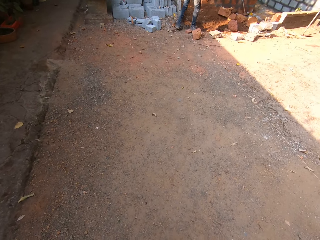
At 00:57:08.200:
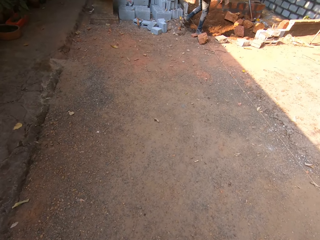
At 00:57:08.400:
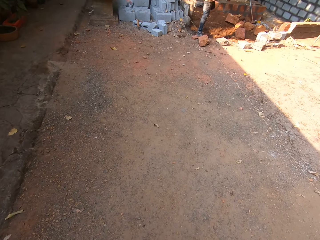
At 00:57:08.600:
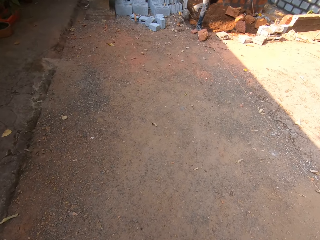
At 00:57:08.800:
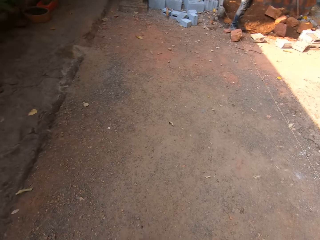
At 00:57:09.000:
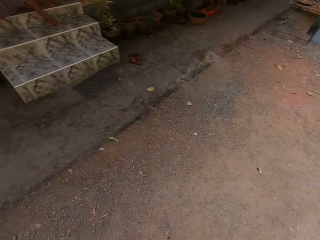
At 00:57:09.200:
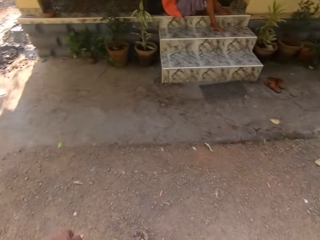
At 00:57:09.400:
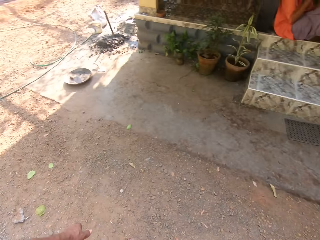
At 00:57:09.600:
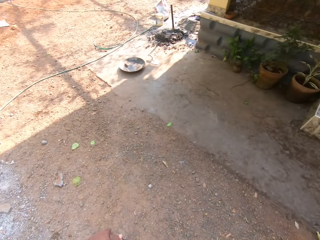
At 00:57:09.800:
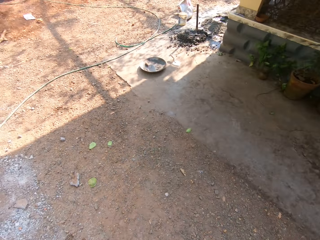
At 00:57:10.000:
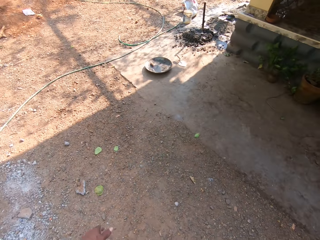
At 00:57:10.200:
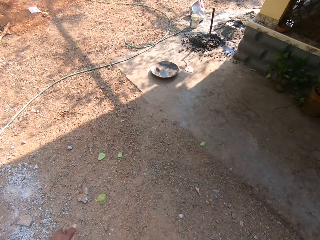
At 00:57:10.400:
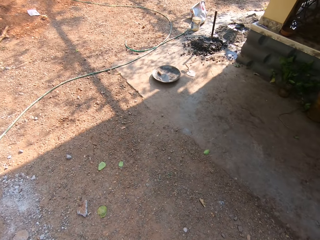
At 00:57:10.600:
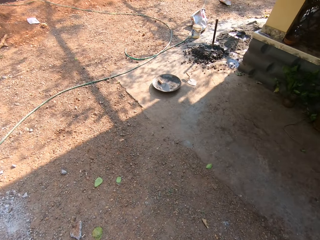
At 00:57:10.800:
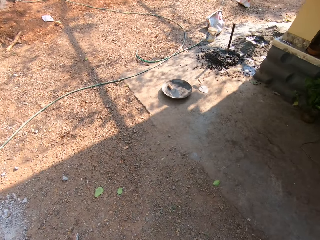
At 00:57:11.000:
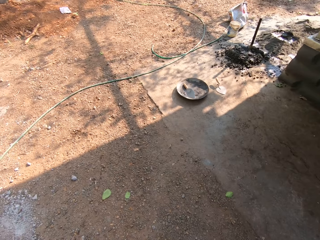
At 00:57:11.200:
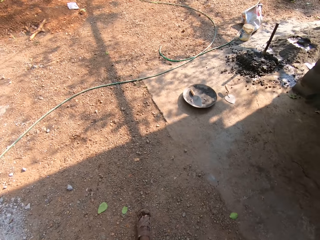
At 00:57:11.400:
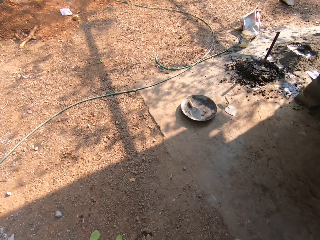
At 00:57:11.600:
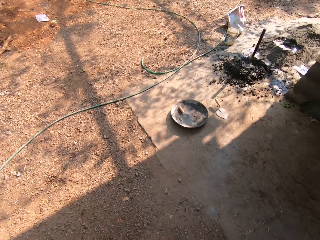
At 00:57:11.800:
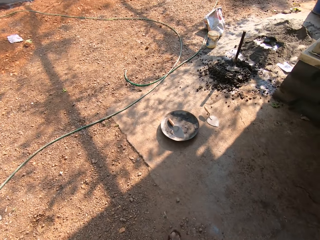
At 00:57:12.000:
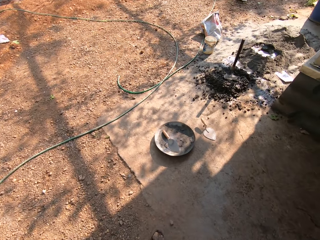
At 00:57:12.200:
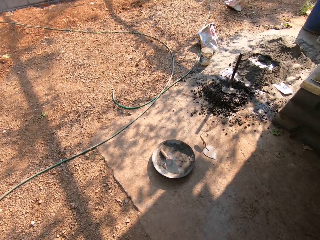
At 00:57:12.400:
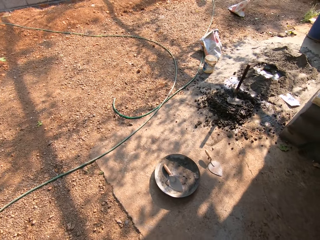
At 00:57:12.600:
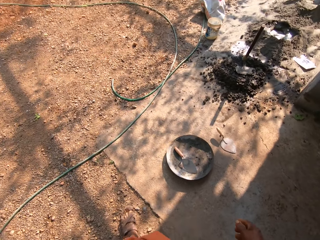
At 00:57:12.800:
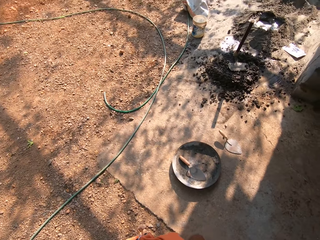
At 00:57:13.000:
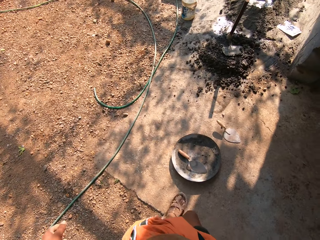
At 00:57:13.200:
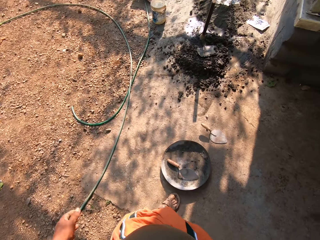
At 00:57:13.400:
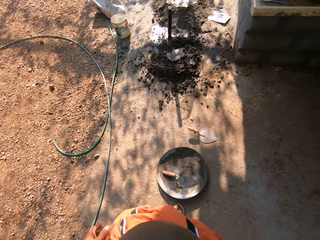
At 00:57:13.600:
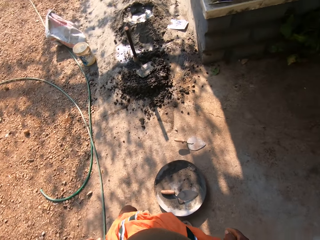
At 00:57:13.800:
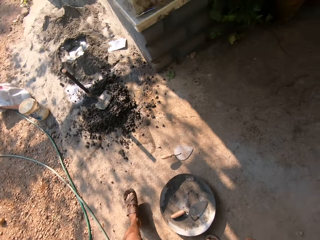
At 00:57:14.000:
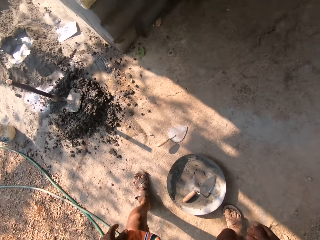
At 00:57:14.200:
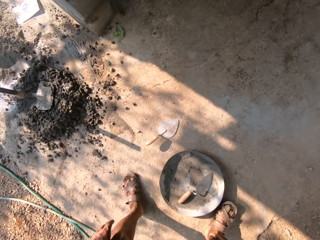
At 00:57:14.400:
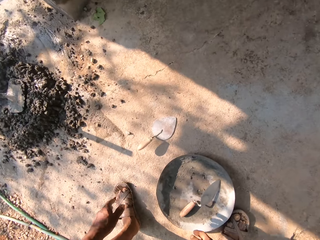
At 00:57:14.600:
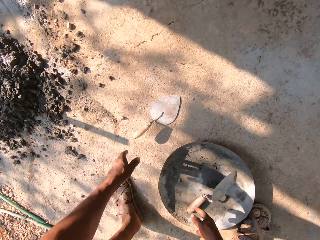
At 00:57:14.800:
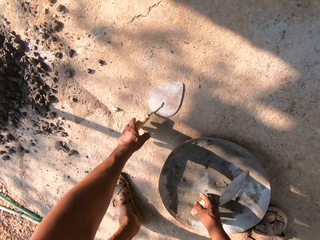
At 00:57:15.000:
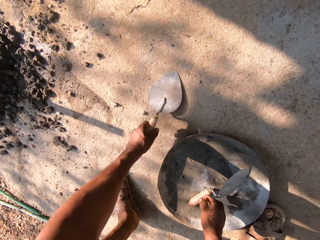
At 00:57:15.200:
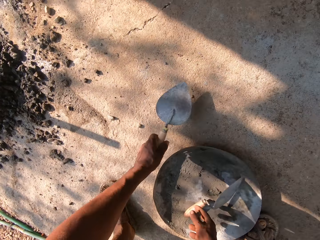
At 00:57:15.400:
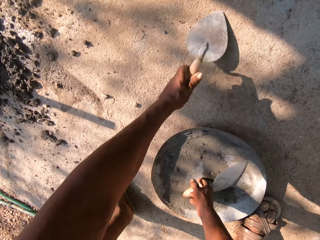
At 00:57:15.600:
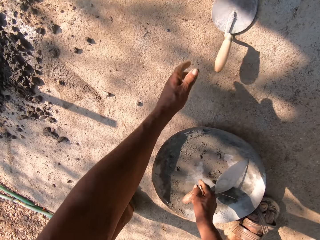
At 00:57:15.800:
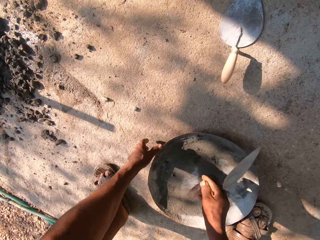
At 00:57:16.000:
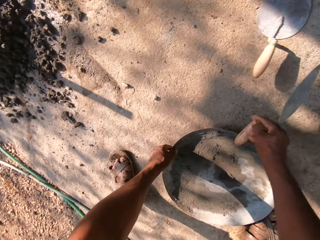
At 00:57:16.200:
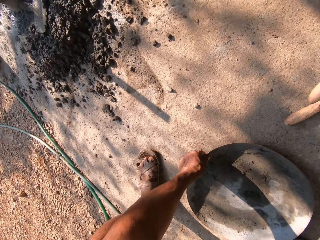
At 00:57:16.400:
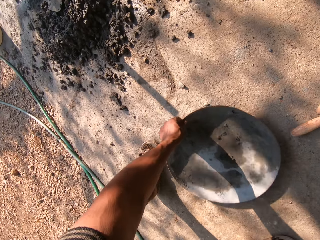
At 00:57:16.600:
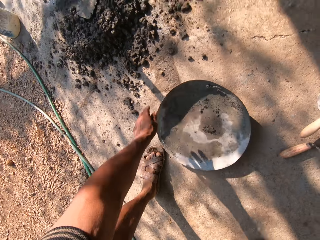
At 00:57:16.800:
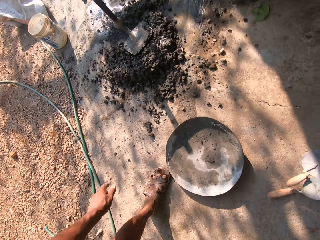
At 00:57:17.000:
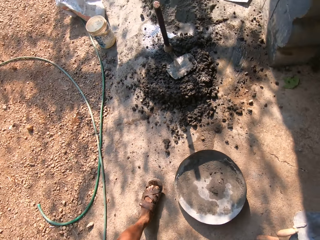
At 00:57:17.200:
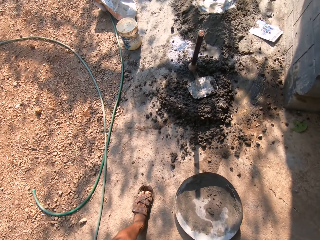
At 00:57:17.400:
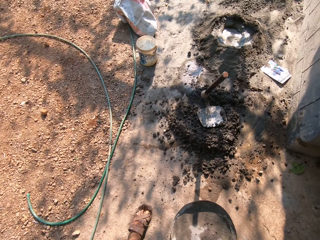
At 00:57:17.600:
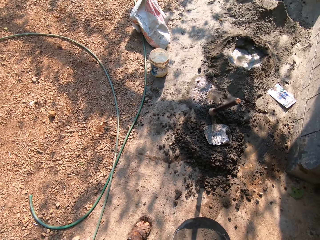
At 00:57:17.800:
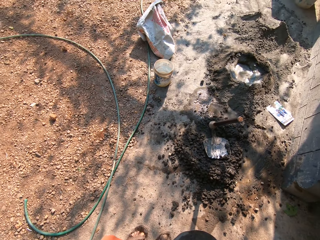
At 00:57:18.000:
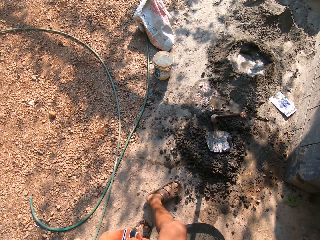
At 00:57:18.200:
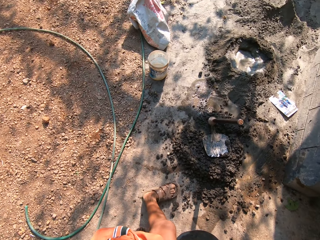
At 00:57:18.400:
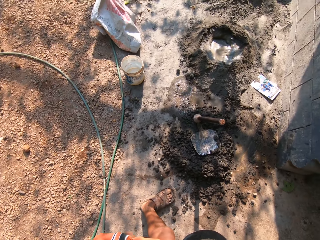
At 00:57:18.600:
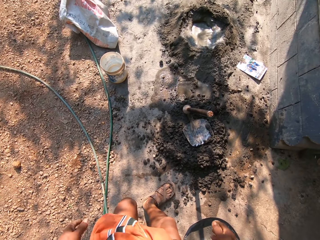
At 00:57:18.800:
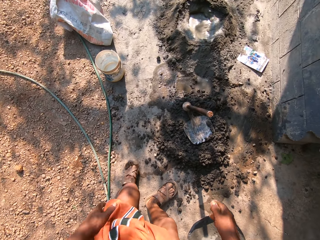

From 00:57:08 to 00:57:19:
The camera wearer picks up a trowel or spoon from the ground with his left hand. He picks up a trowel in a head pan with his right hand. He shoves the trowel in his left hand aside. He throws the spoon with his left hand. He shoves the head pan next to the mixed sand with his left hand. He shoves the trowel in his right hand aside. He throws the spoon with his right hand.

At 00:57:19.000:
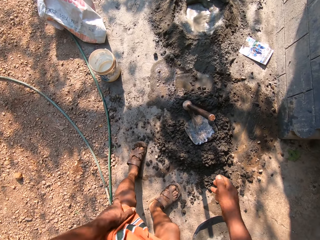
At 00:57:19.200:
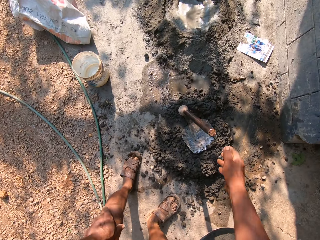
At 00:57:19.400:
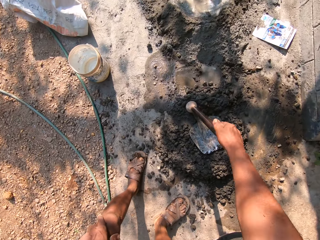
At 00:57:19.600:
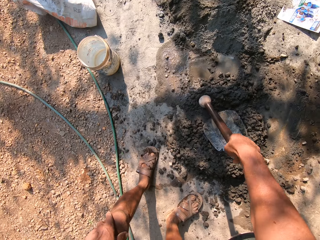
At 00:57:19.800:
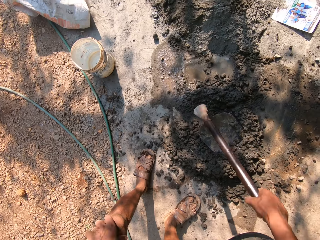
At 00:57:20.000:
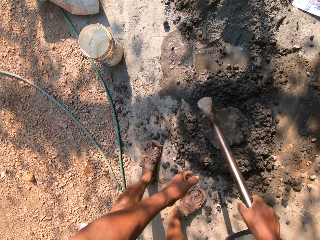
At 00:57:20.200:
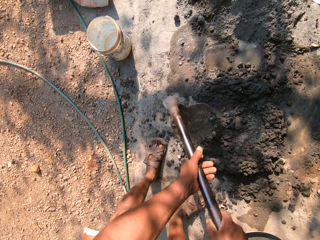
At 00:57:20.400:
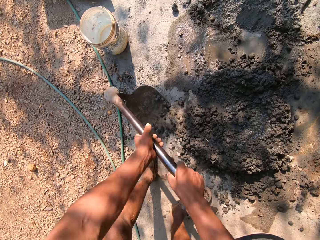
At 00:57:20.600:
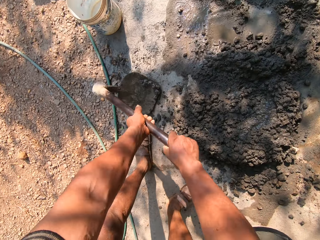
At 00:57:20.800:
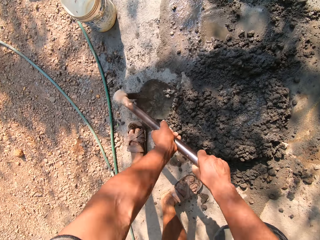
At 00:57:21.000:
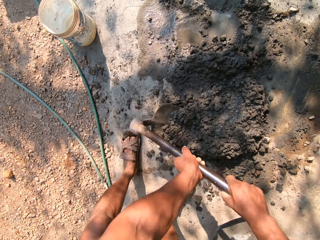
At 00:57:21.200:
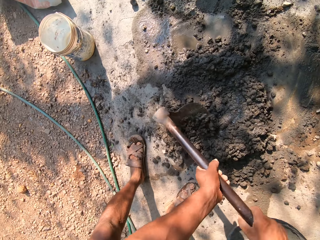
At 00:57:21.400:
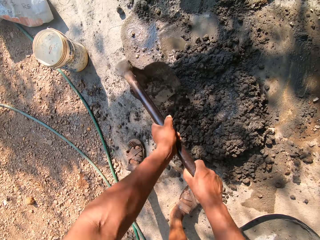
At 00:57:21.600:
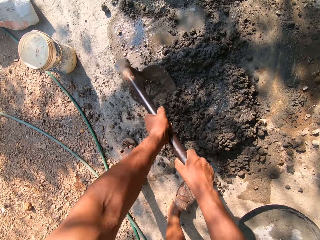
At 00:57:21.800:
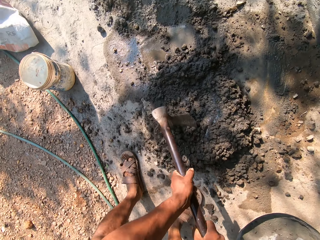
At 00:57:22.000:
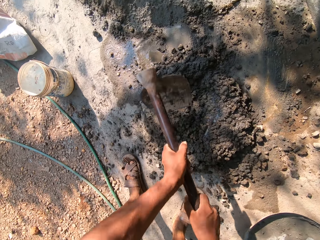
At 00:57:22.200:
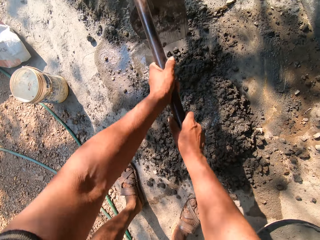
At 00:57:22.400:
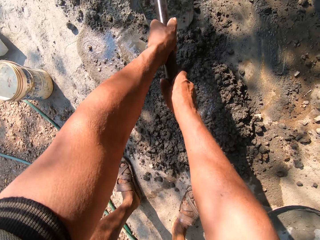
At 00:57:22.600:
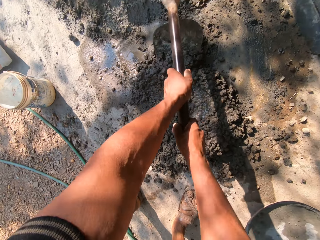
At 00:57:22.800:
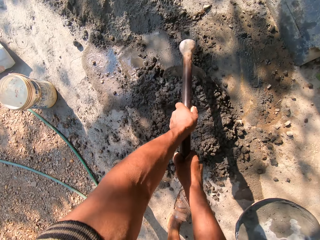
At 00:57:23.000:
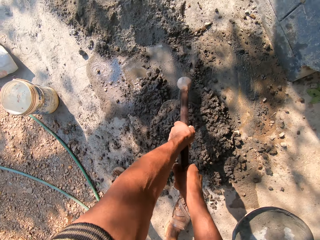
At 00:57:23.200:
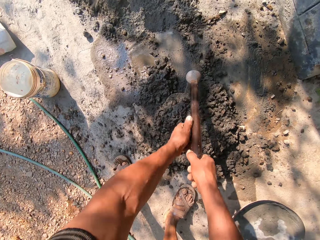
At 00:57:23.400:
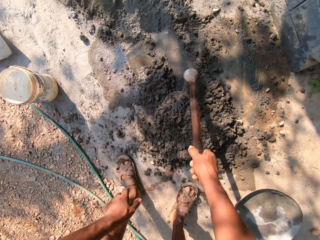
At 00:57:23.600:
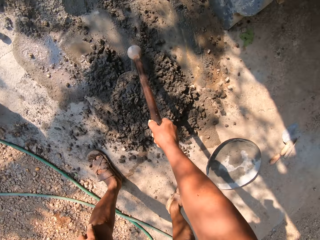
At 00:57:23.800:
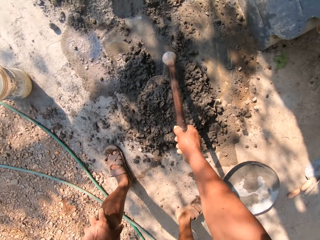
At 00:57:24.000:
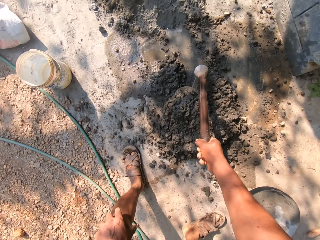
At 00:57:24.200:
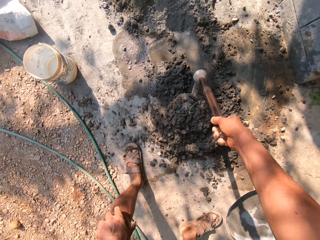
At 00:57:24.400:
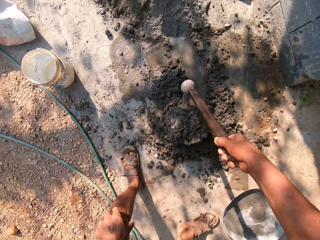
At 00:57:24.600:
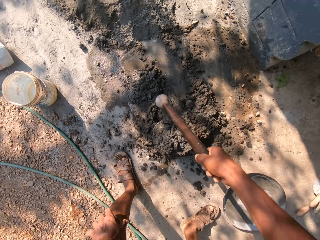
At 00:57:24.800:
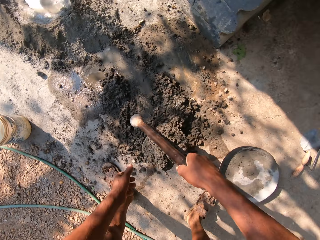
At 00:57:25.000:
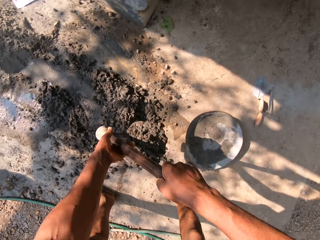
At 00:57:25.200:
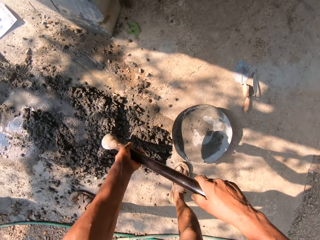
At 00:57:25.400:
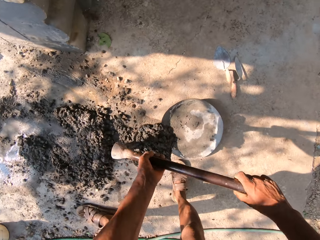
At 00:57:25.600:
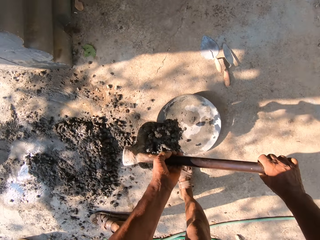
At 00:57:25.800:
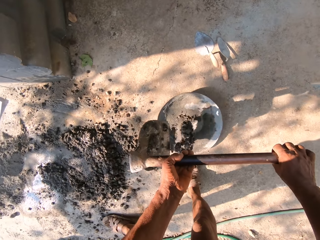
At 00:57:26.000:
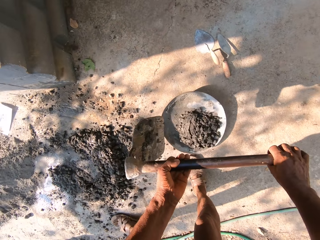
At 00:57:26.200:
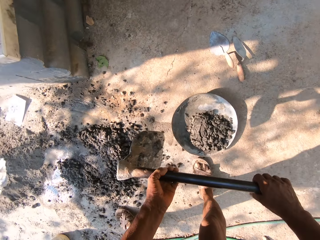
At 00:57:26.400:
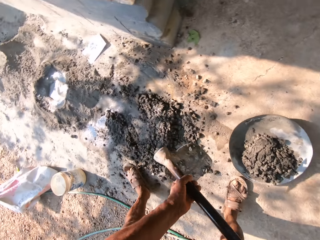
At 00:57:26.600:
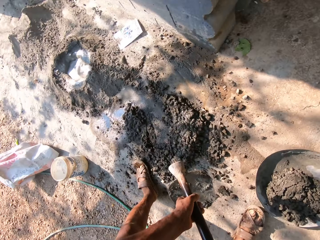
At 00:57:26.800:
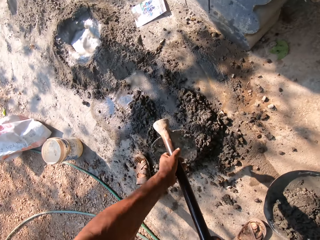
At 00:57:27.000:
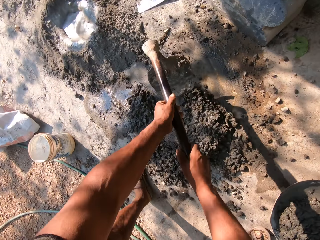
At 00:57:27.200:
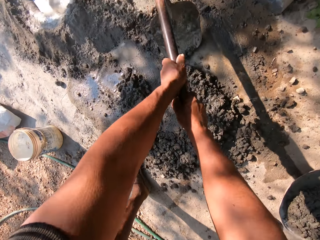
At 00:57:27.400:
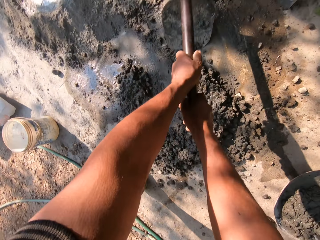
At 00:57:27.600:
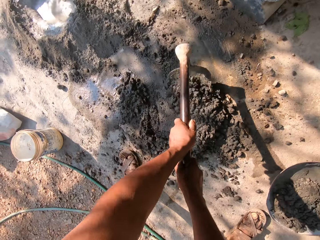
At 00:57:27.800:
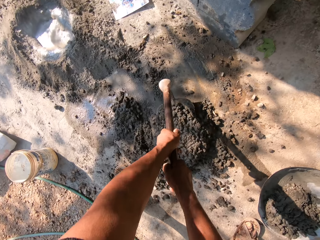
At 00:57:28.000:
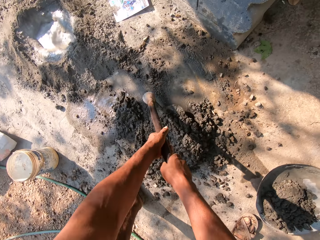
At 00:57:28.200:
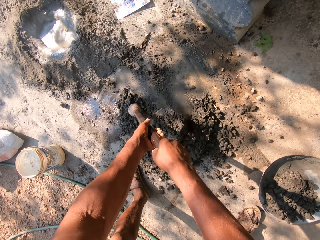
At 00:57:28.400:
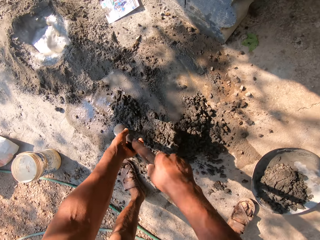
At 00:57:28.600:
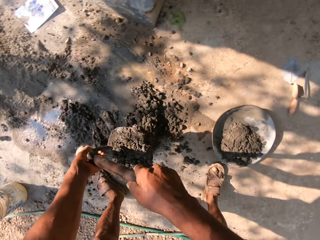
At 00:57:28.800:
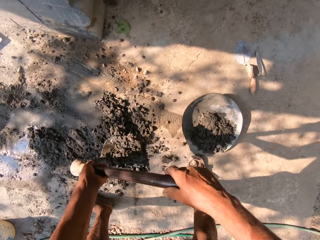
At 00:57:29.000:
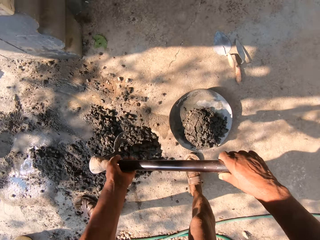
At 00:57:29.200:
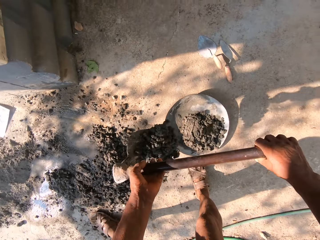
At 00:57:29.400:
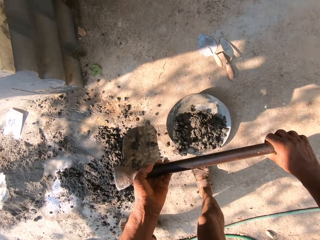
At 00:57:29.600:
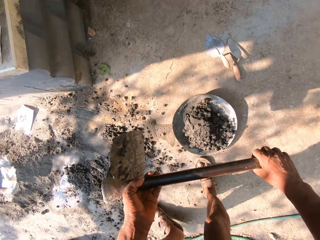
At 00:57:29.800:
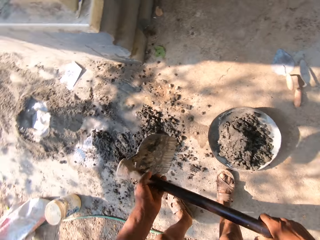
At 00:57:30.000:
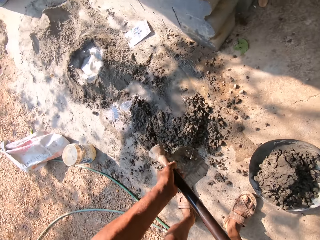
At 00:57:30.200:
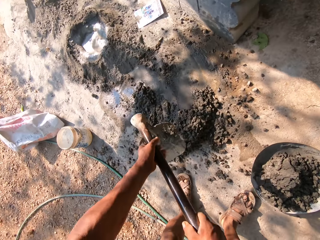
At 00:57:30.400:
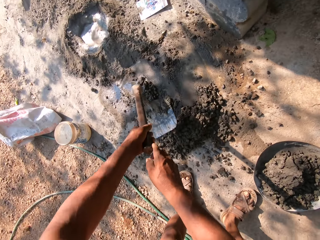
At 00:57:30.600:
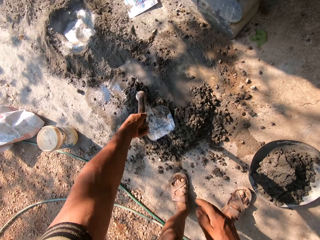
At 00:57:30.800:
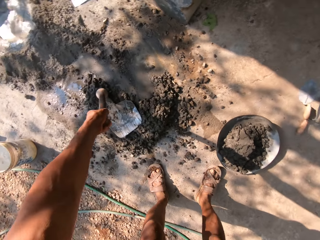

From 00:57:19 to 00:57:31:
The camera wearer picks up the hoe with his right hand. He holds the hoe with his right hand. He pours the mixed sand into the head pan with both hands. He mixes soil, ballast and cement with a hoe with both hands. He puts the mixture on the plate with the hoe with both hands.
